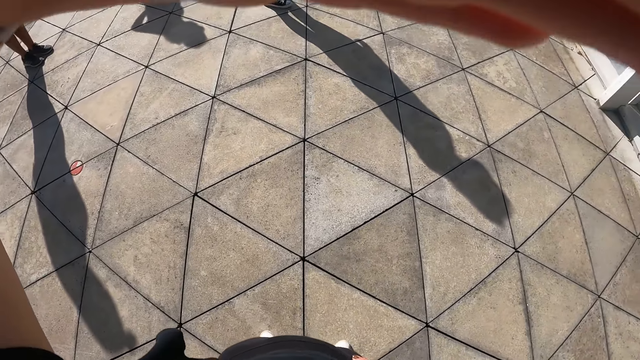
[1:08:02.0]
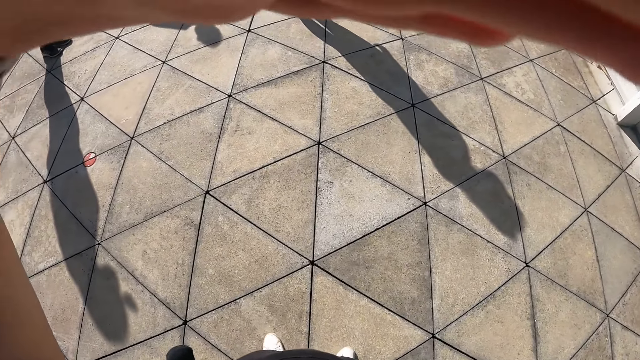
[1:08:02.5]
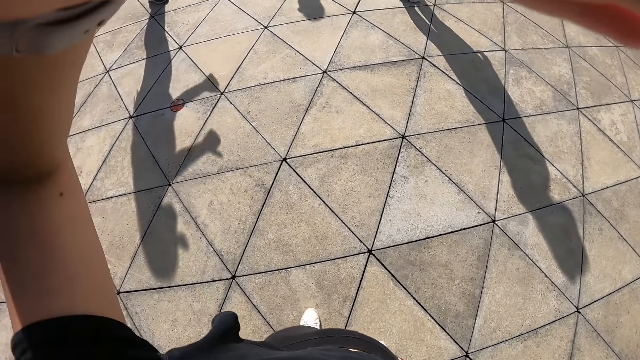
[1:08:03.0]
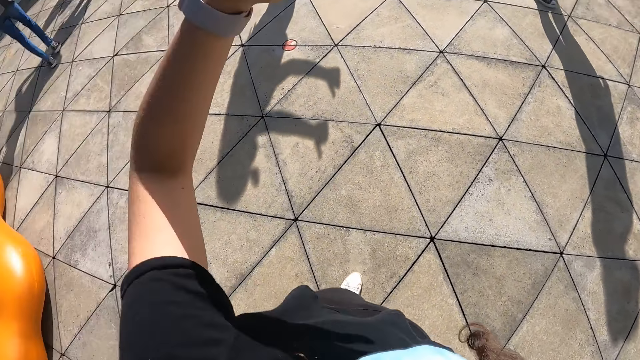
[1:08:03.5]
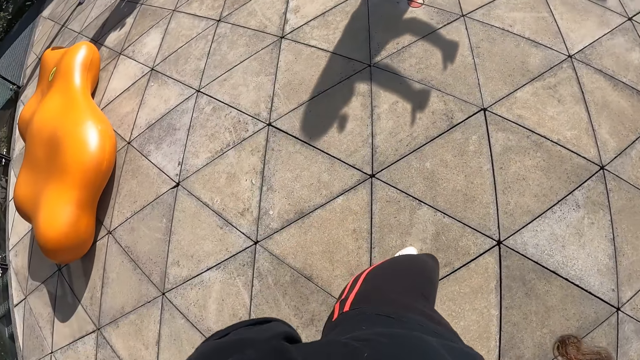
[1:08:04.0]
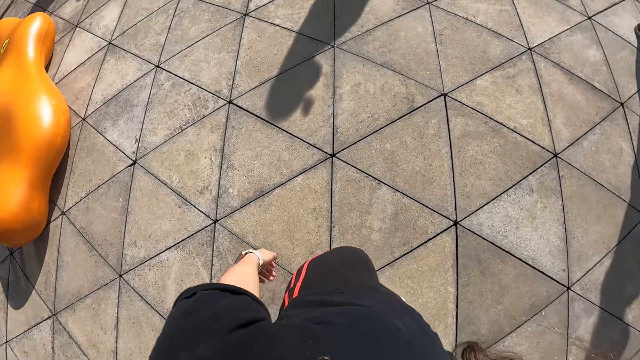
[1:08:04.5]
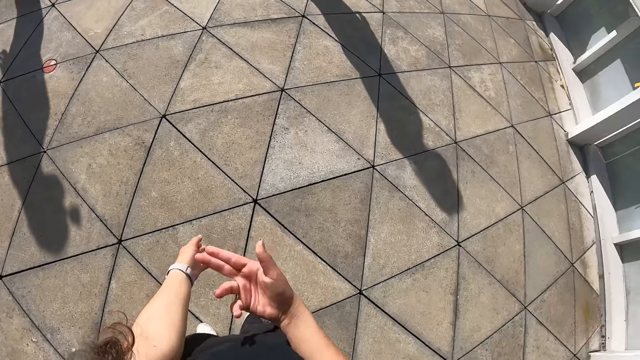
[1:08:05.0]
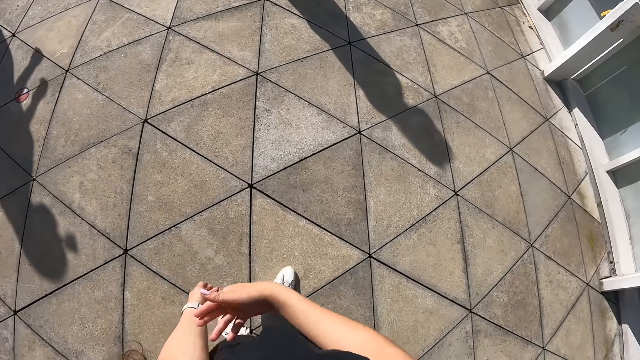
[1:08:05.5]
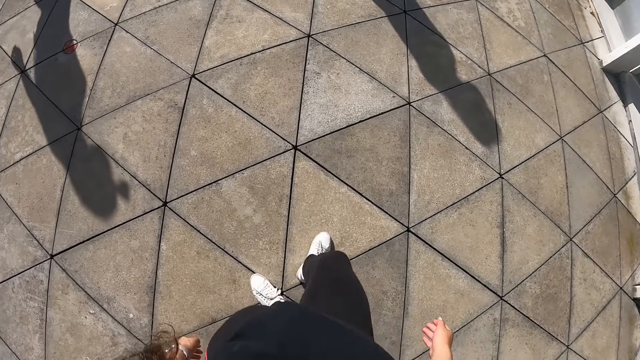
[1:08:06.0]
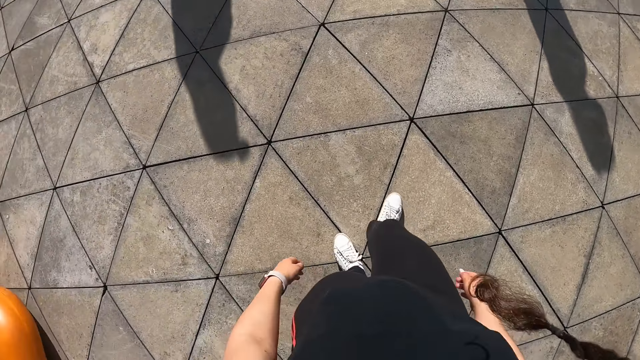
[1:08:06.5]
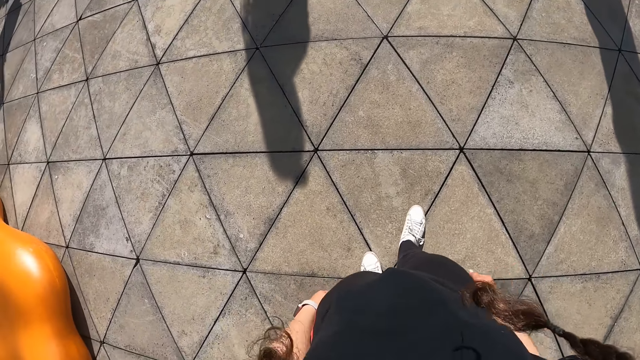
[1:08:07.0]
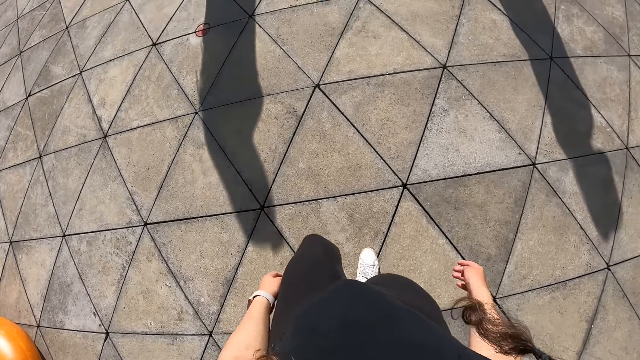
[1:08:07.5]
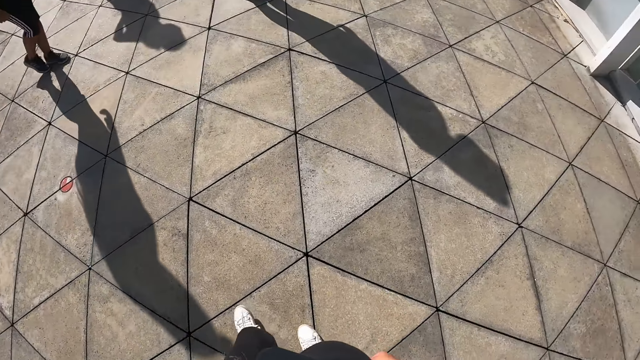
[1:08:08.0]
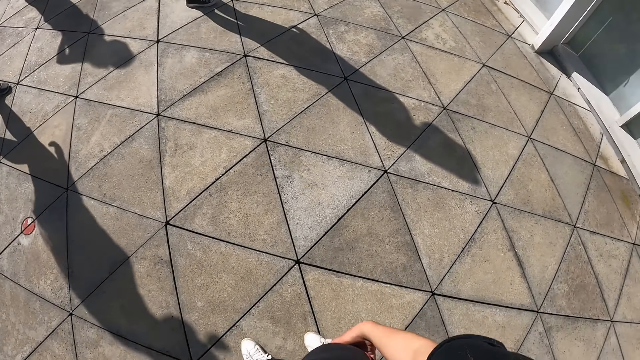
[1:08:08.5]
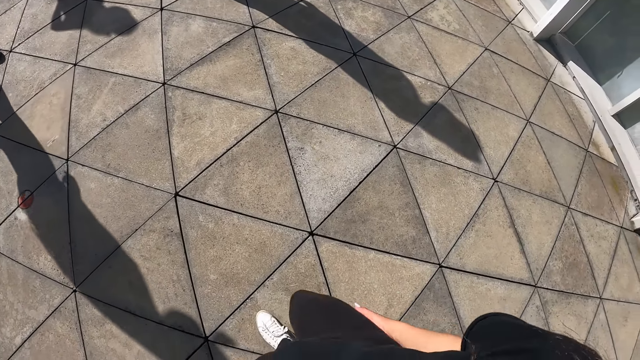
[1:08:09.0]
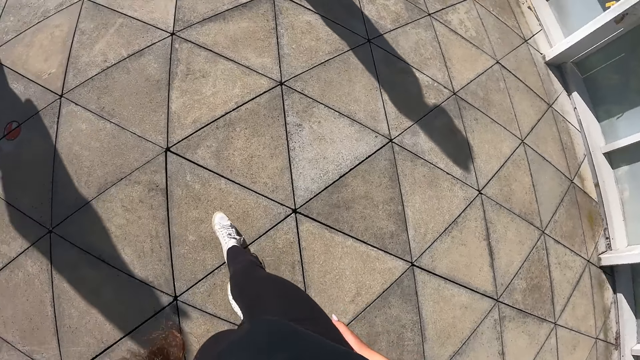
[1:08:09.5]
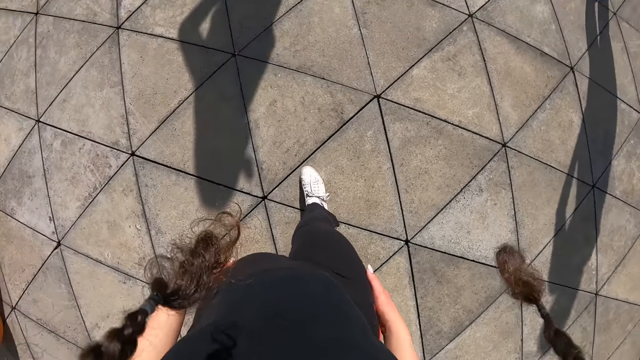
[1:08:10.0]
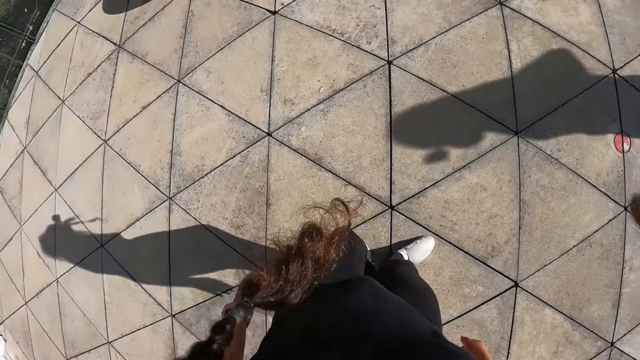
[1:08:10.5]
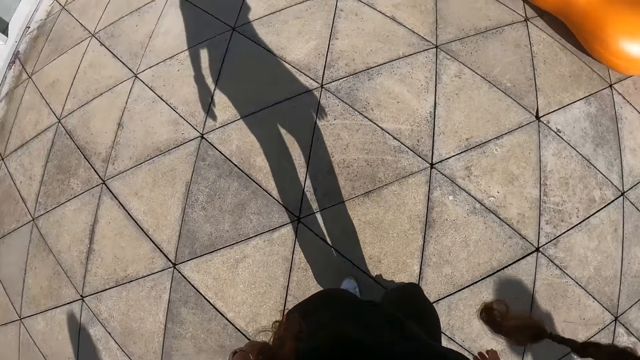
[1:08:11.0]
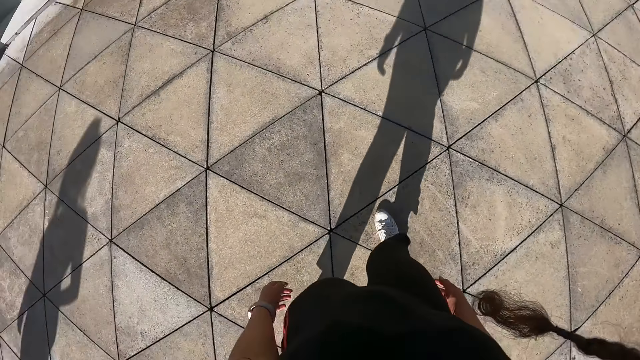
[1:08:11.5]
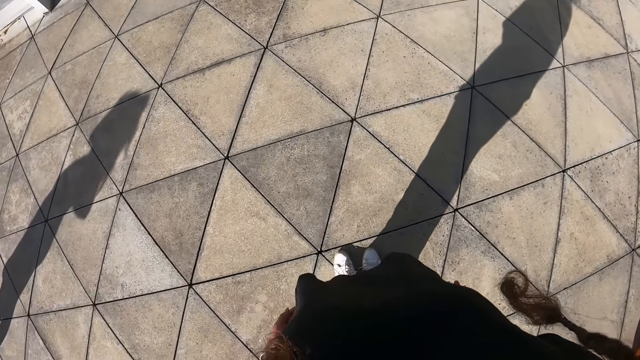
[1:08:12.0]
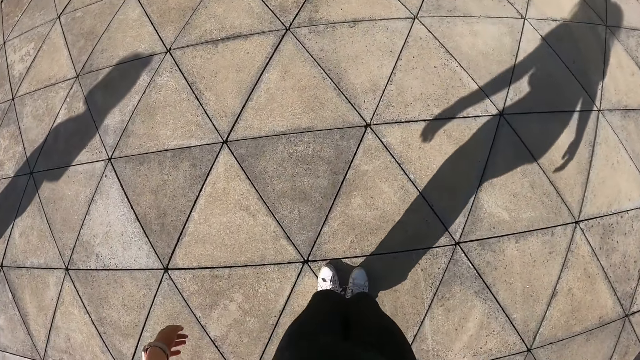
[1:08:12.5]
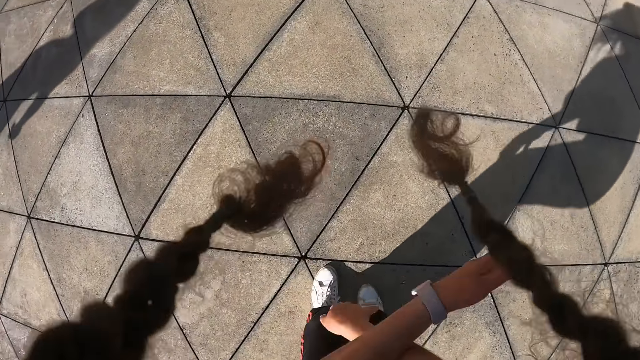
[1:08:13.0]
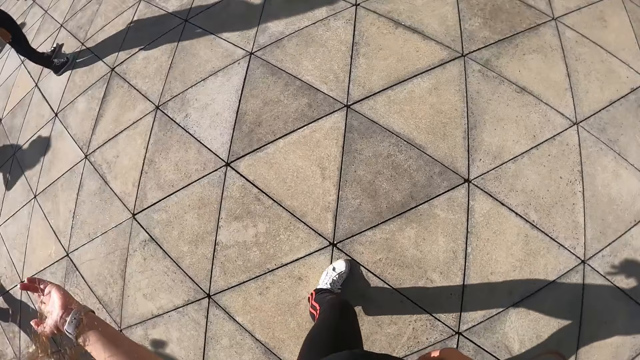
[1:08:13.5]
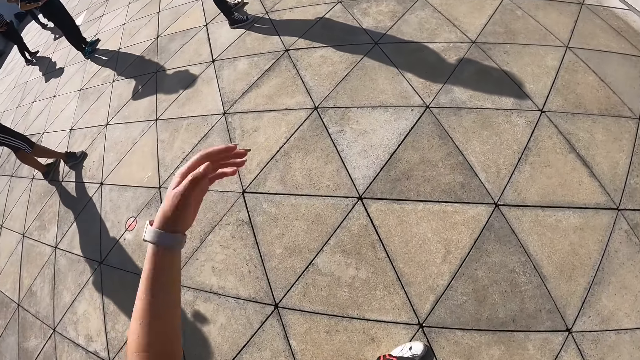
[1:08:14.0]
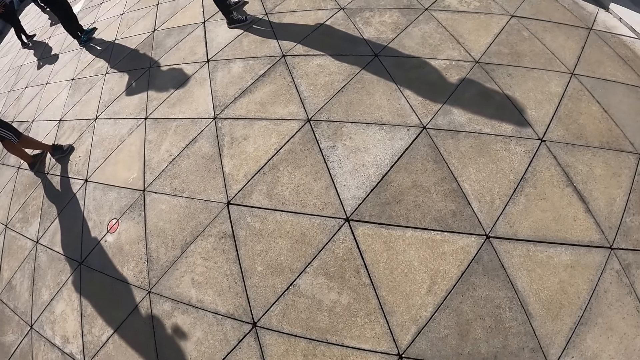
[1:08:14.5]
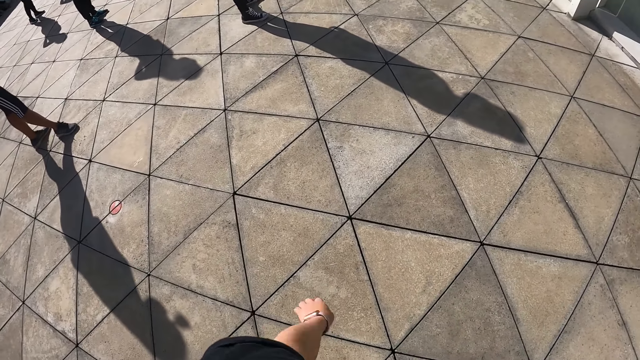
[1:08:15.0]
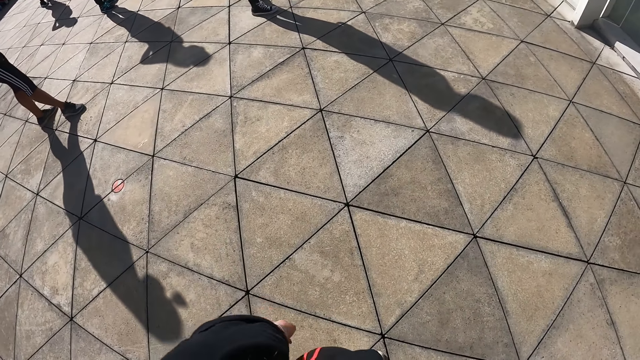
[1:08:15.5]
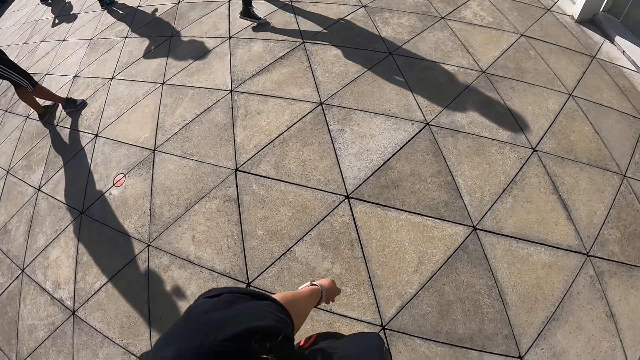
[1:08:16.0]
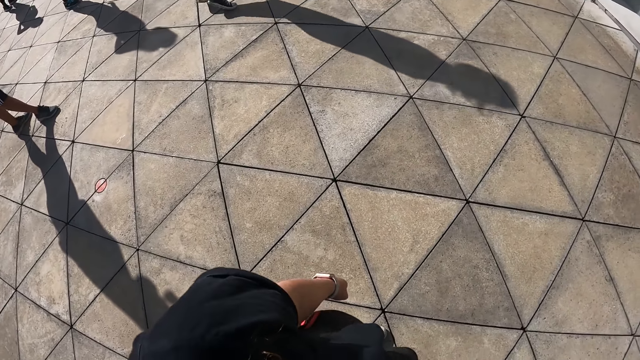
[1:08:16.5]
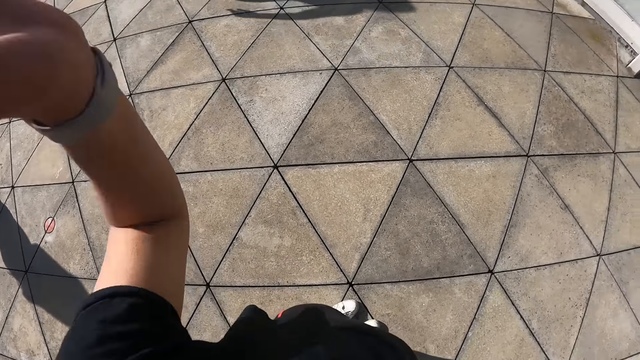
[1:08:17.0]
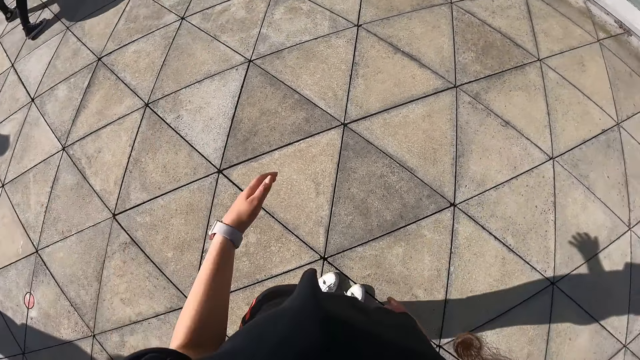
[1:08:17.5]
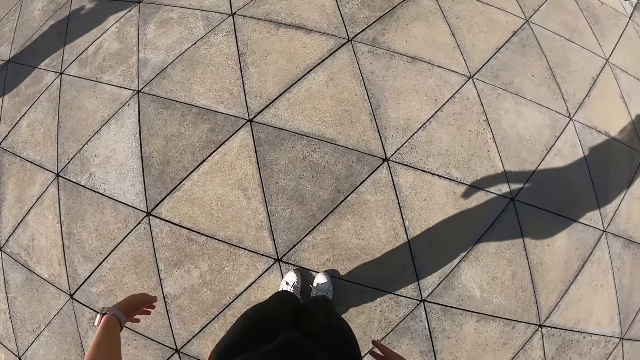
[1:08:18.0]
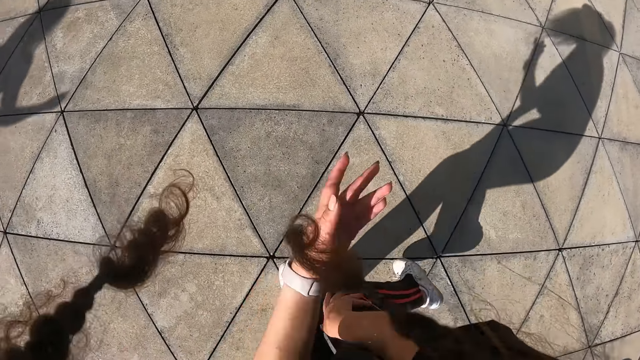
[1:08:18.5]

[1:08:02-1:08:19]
The camera wearer dances. They exercise.

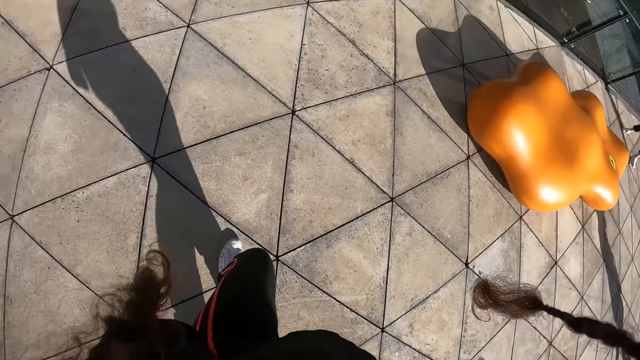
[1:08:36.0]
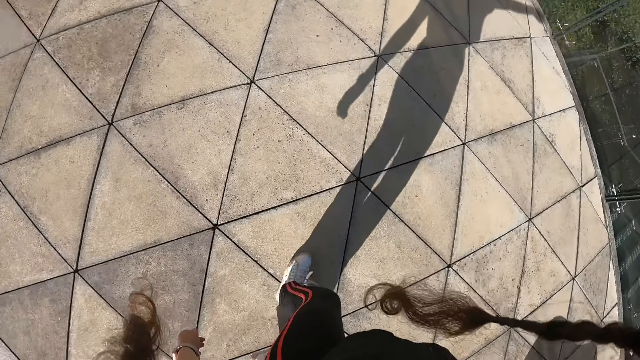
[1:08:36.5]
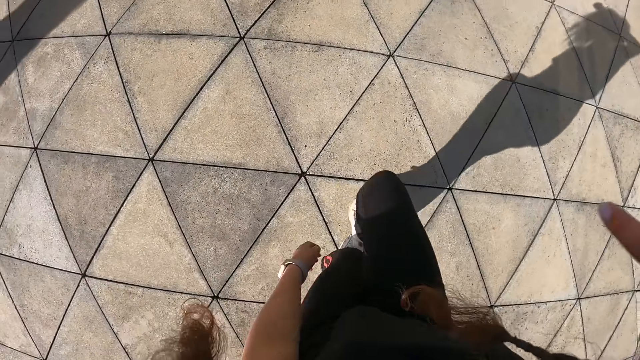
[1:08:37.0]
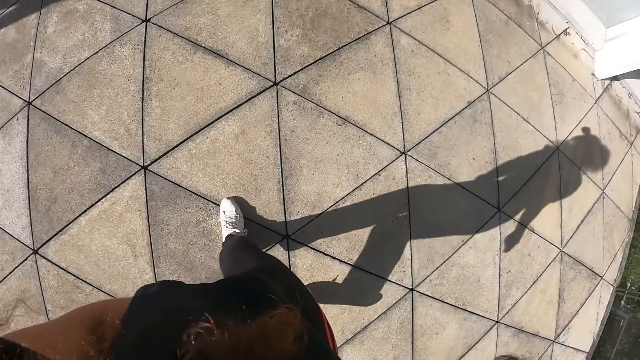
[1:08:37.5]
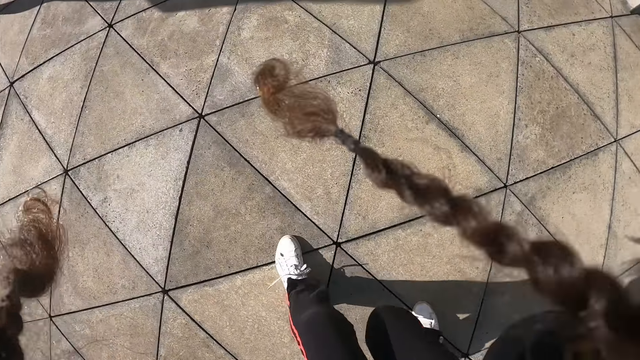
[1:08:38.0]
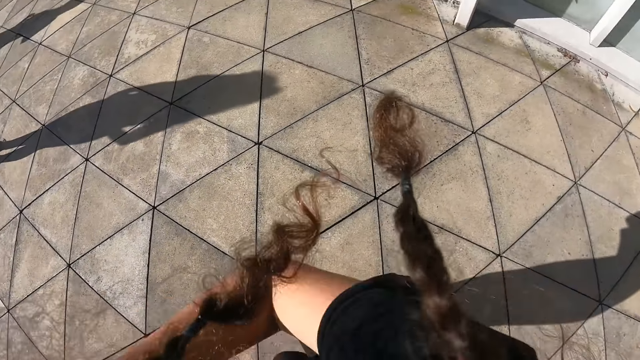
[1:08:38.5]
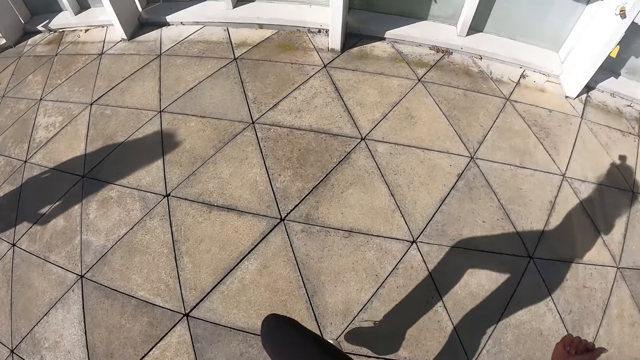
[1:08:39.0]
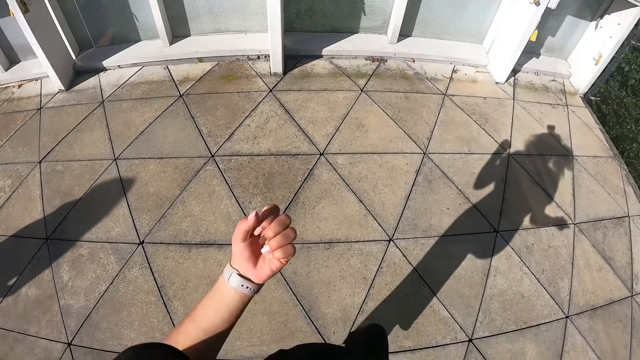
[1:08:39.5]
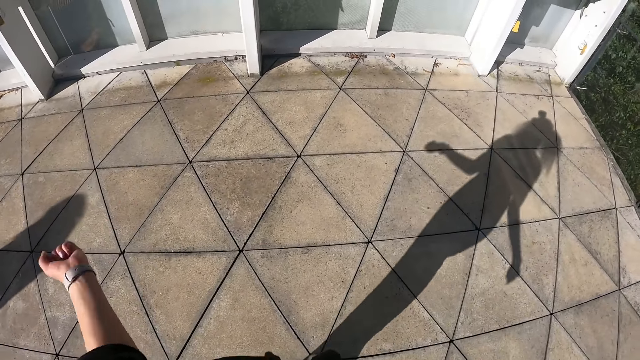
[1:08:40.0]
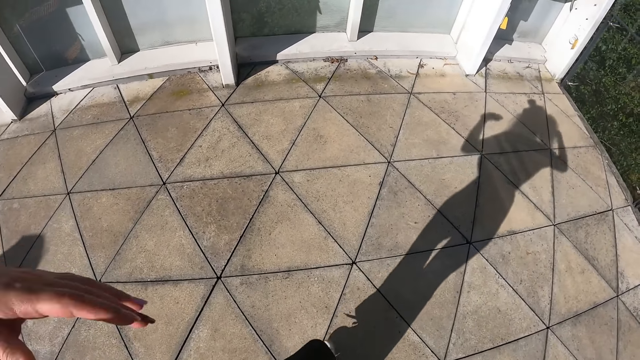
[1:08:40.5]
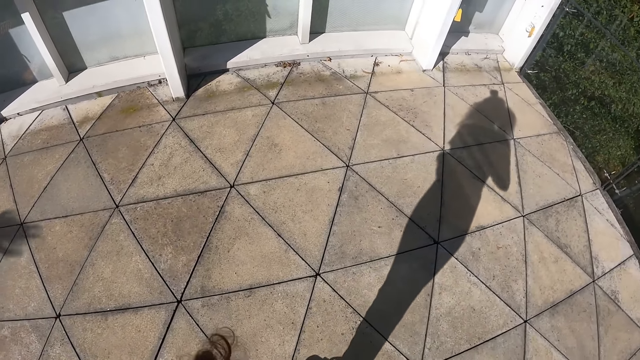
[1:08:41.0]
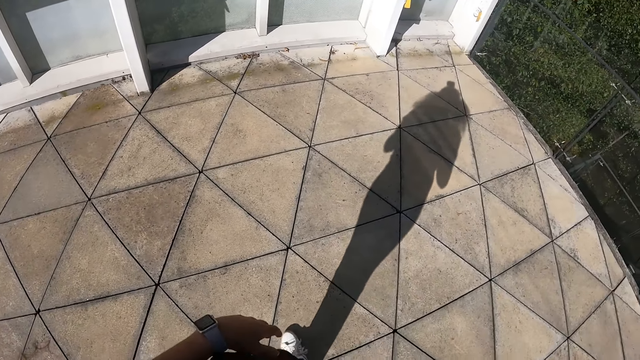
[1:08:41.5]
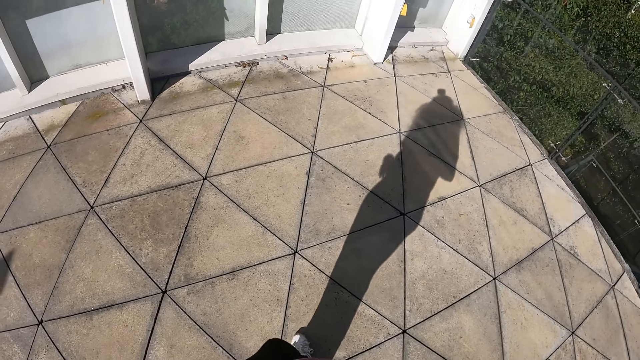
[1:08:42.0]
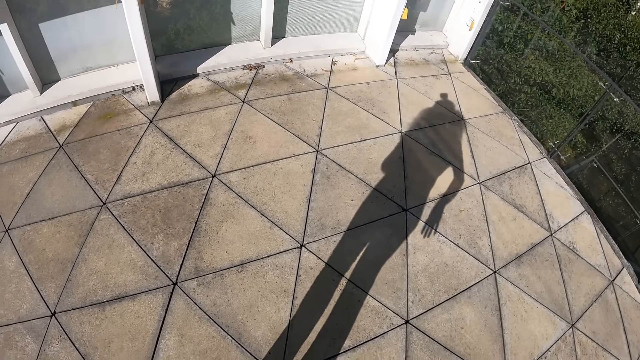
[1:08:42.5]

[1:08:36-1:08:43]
The camera wearer dances.
